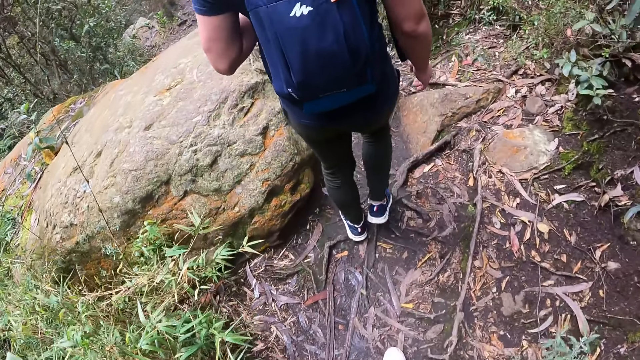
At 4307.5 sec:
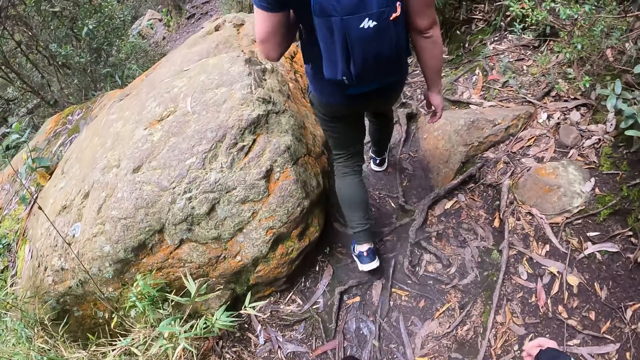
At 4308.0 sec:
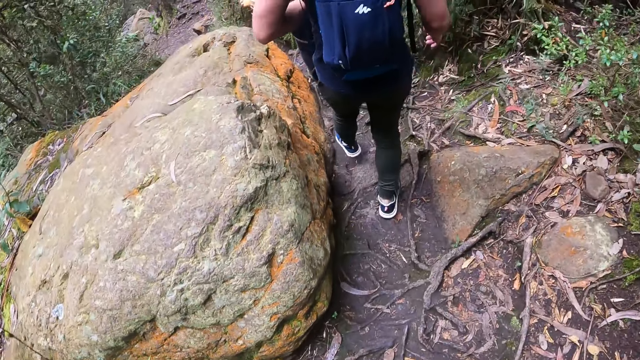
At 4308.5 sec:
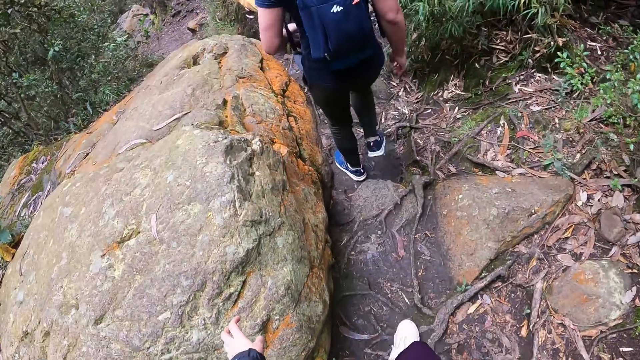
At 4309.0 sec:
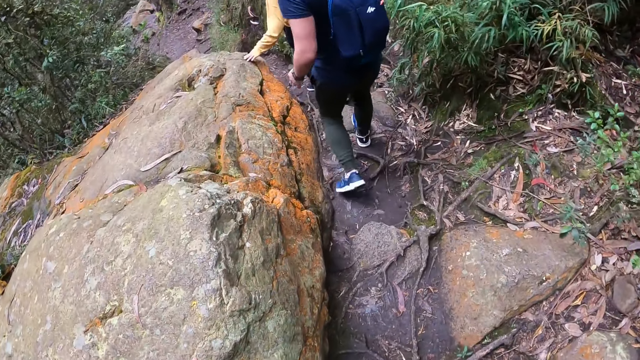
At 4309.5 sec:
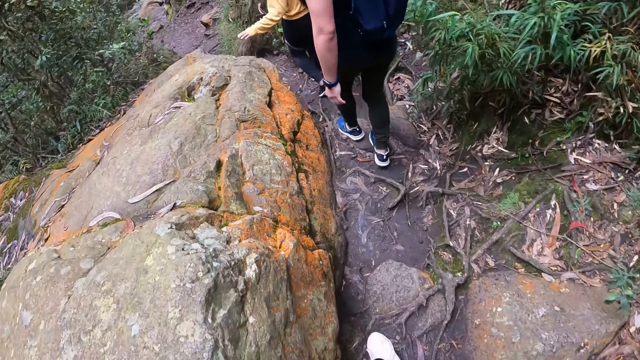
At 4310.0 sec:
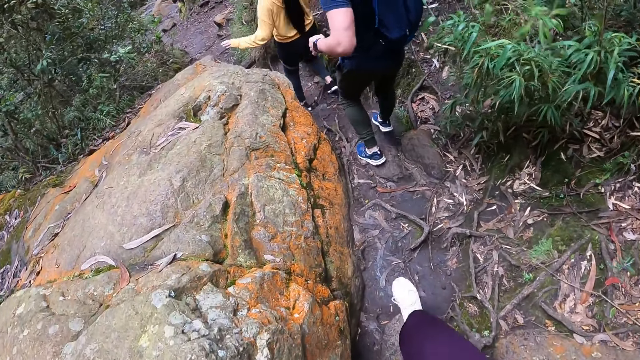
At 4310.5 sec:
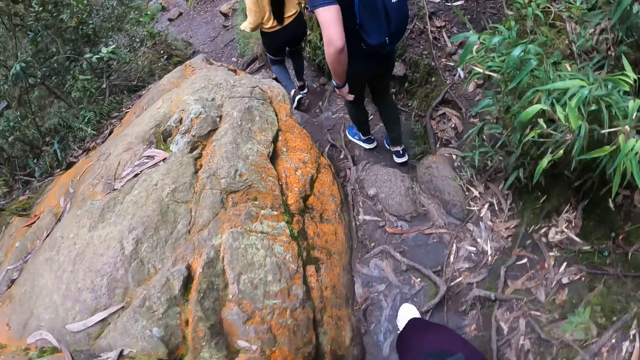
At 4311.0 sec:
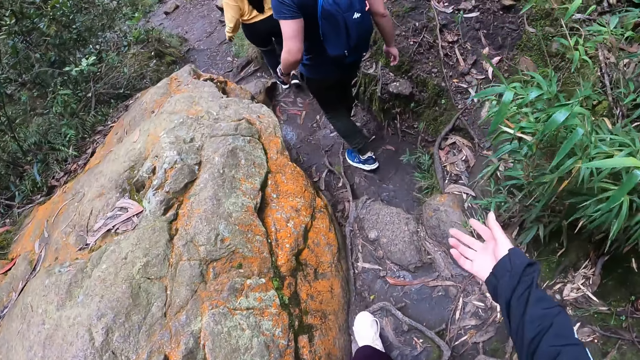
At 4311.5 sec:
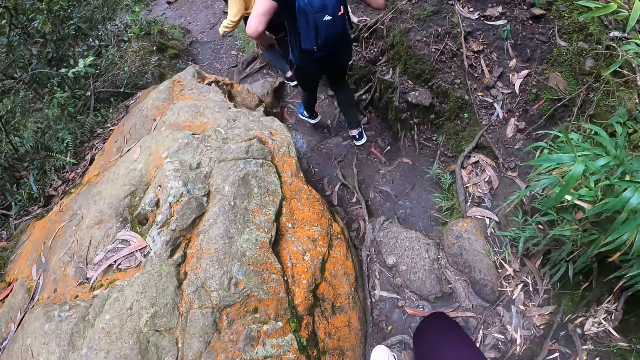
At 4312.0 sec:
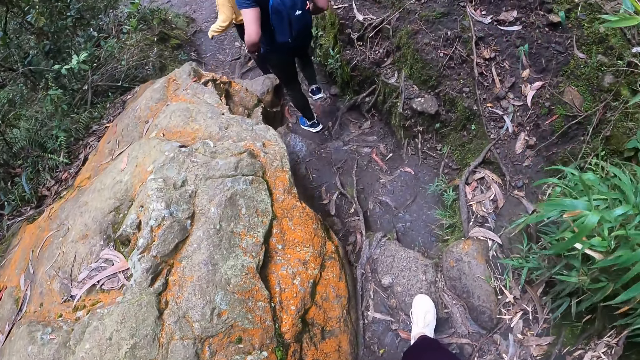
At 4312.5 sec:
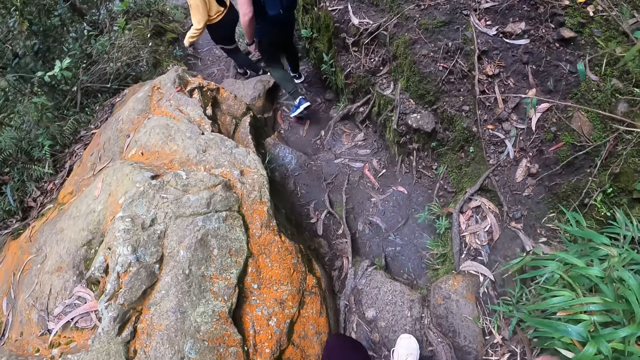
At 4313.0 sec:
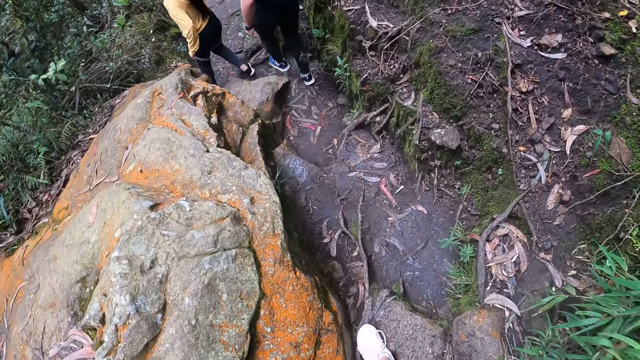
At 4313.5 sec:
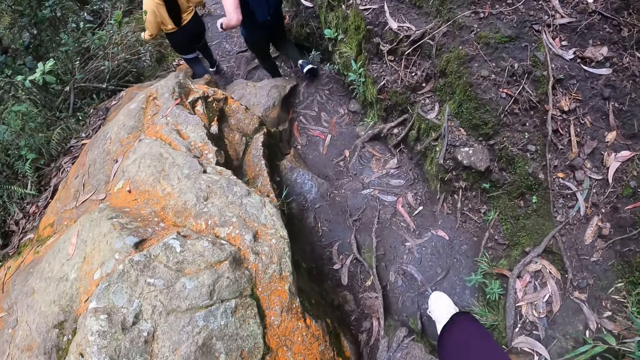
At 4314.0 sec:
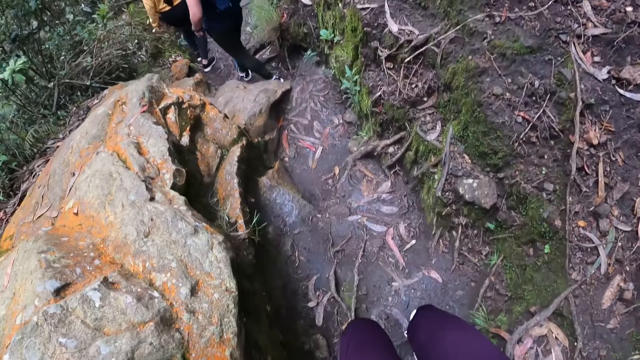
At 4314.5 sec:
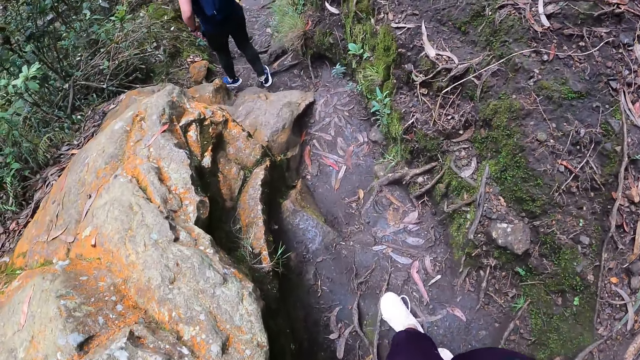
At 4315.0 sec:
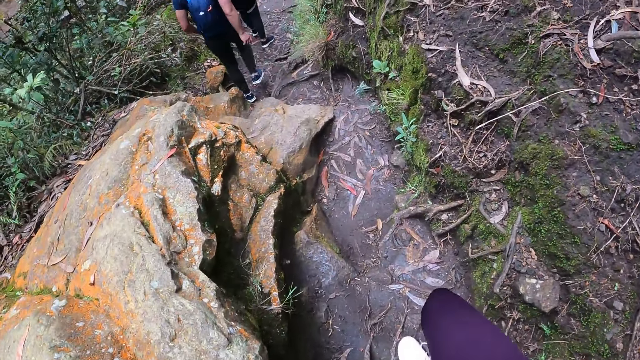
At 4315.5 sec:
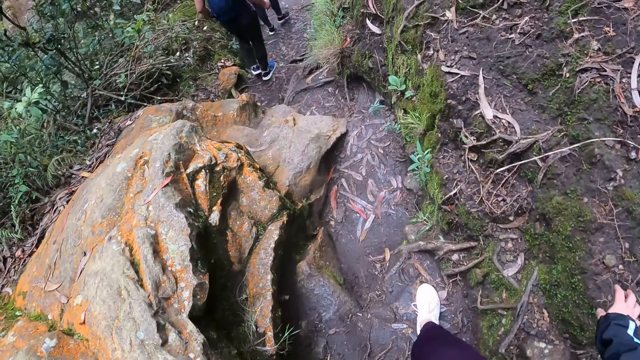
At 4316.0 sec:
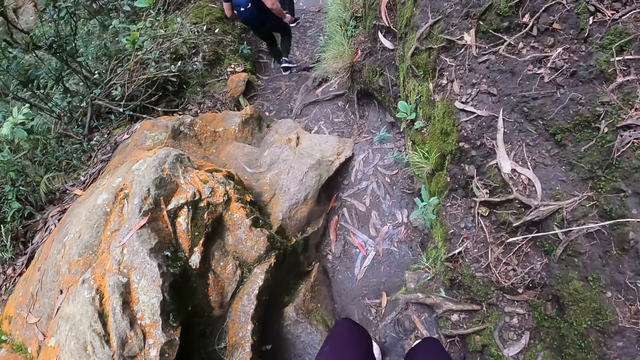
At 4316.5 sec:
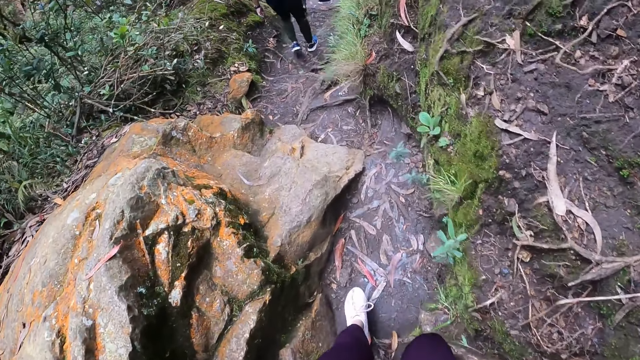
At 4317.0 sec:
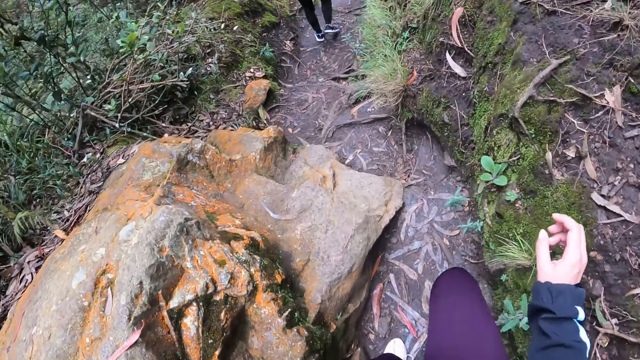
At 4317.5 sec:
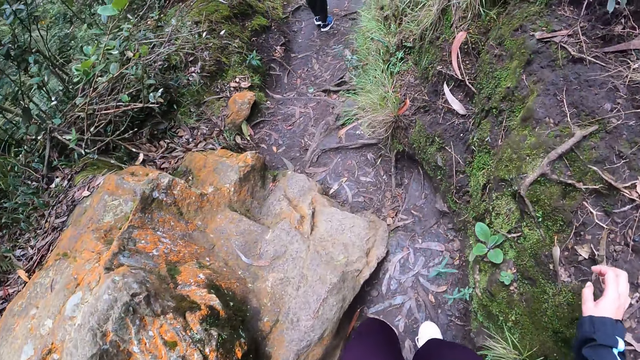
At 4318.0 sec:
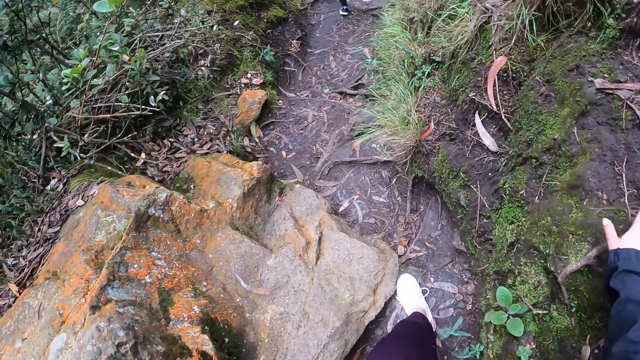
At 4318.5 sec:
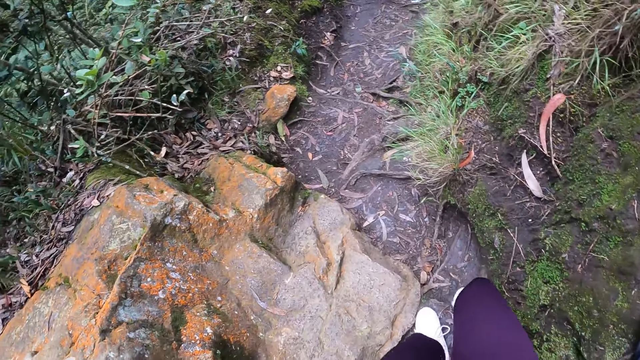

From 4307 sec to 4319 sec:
The woman touches a rock with her left hand.

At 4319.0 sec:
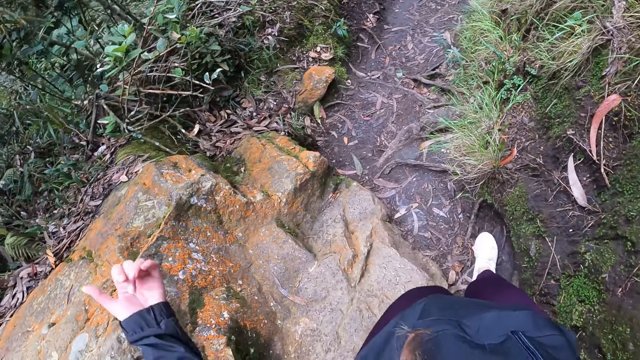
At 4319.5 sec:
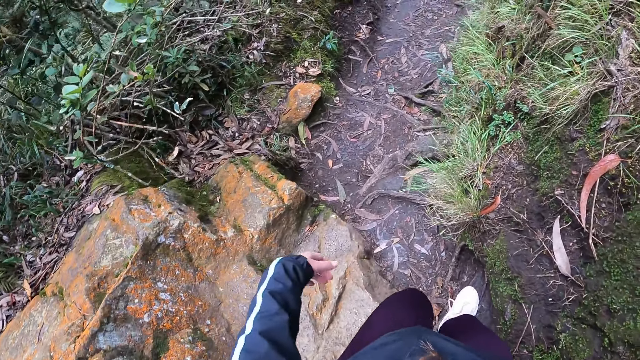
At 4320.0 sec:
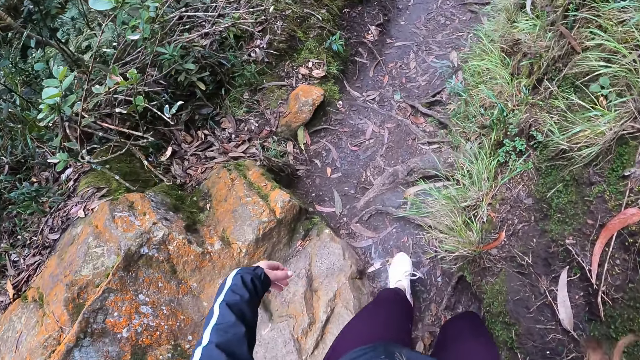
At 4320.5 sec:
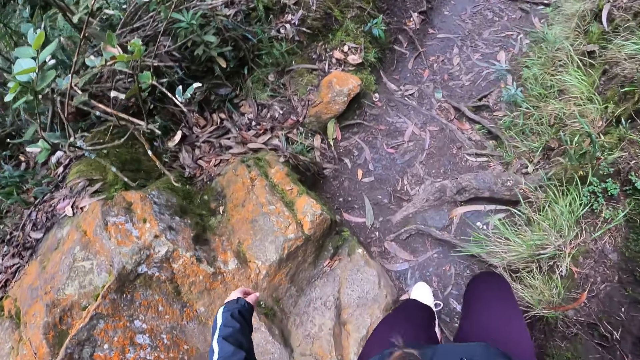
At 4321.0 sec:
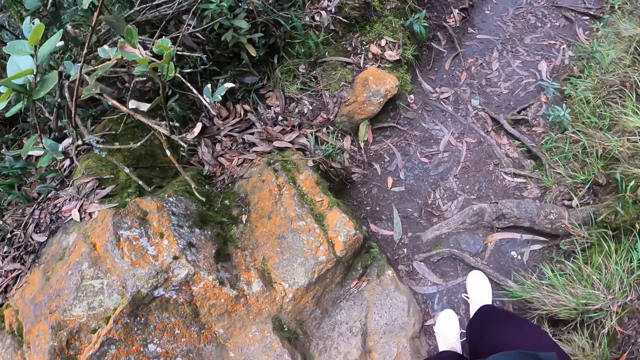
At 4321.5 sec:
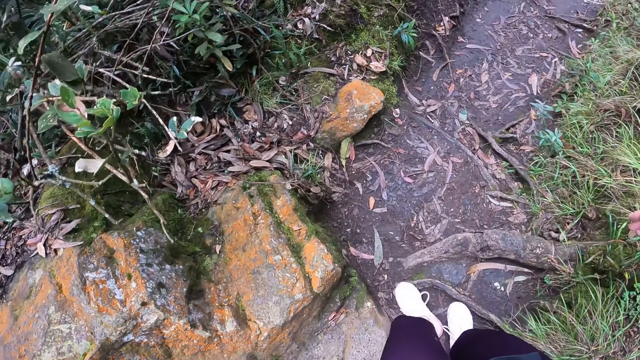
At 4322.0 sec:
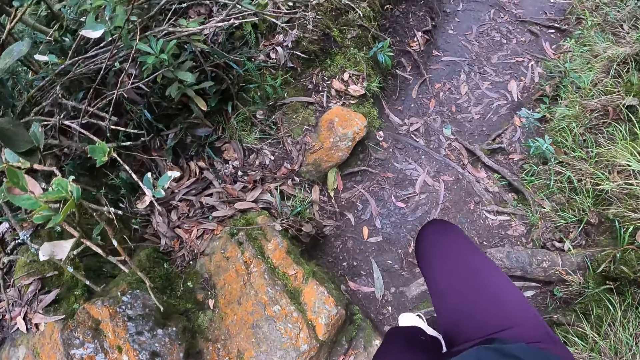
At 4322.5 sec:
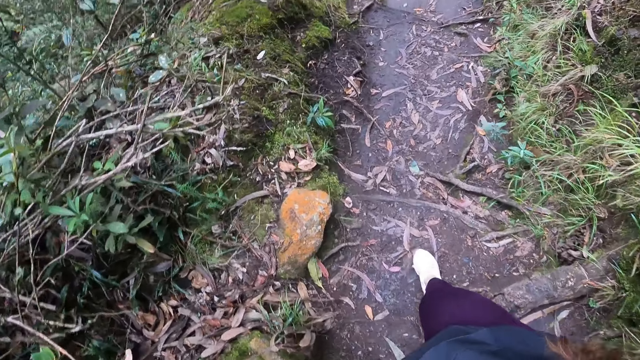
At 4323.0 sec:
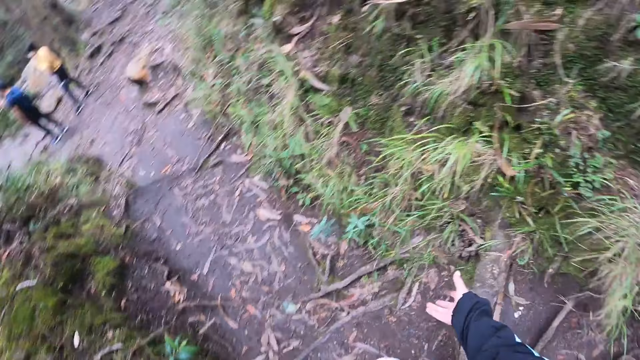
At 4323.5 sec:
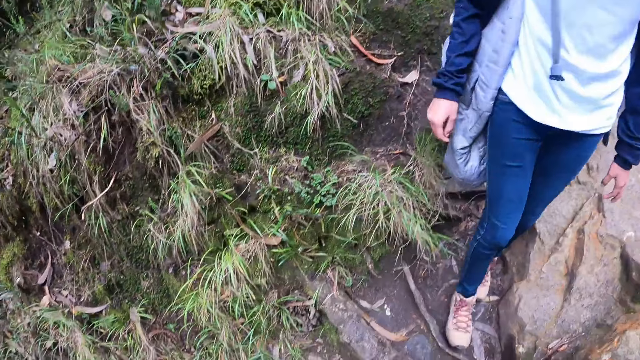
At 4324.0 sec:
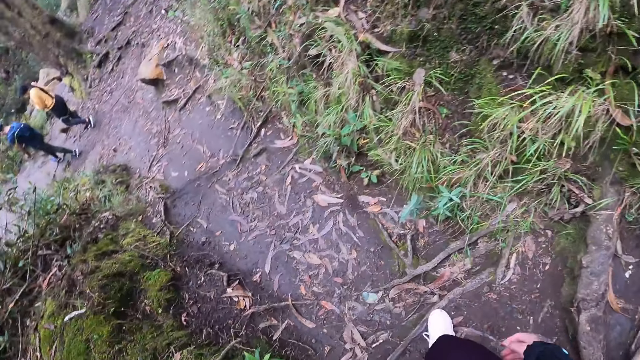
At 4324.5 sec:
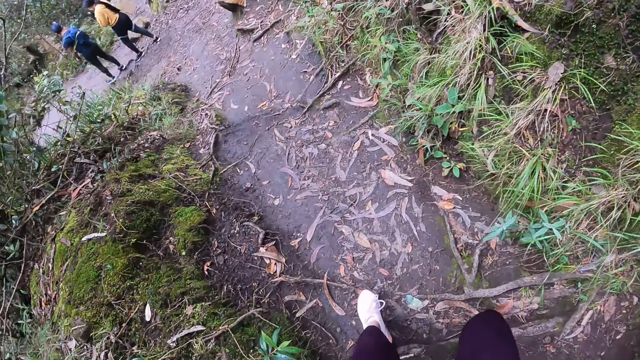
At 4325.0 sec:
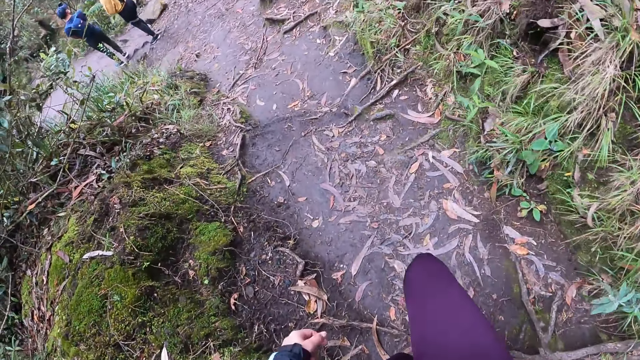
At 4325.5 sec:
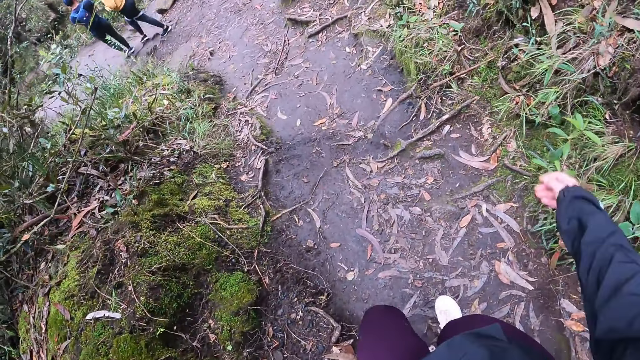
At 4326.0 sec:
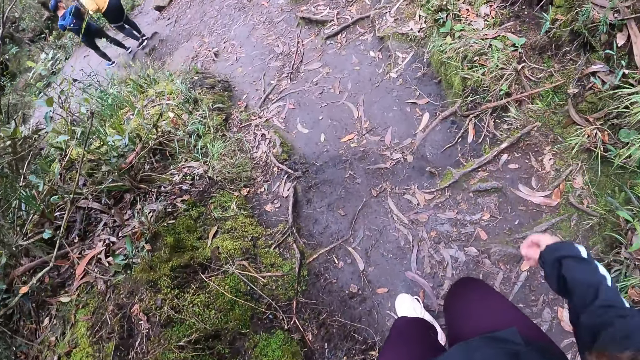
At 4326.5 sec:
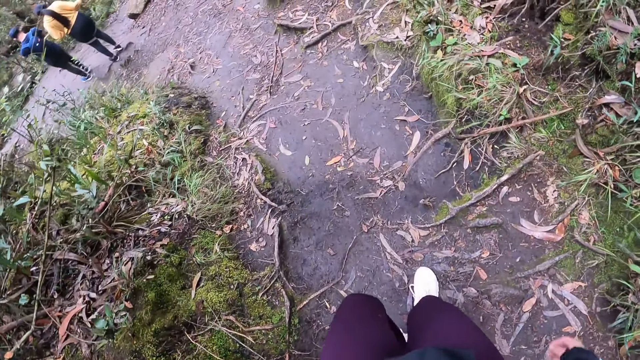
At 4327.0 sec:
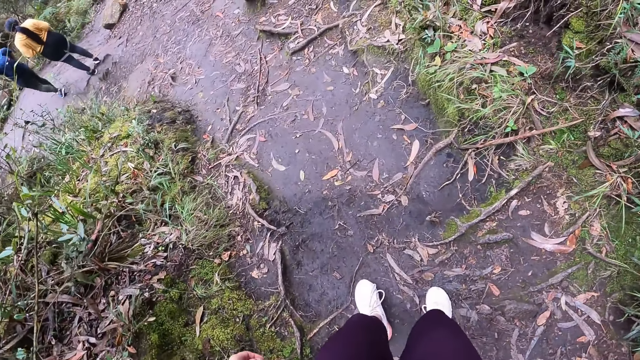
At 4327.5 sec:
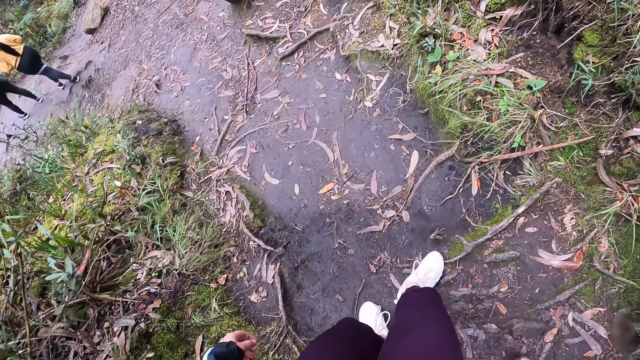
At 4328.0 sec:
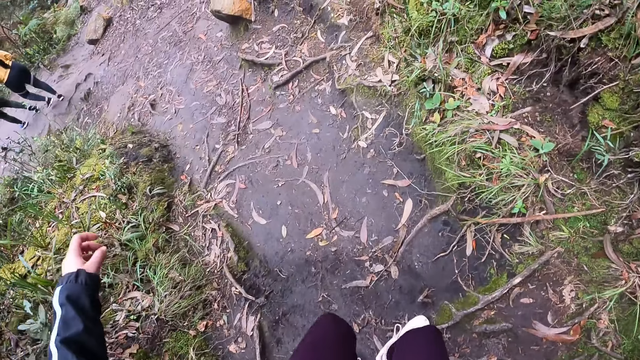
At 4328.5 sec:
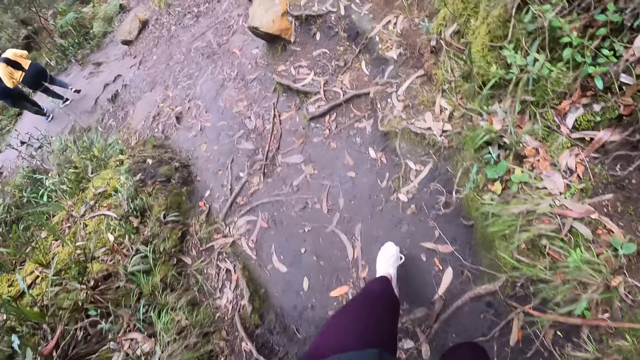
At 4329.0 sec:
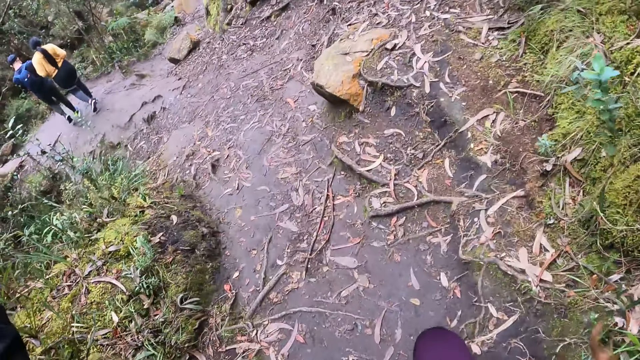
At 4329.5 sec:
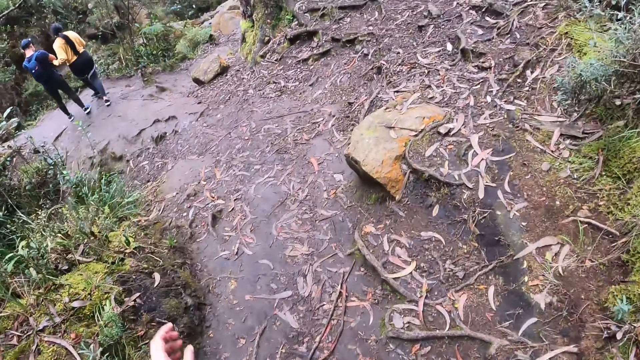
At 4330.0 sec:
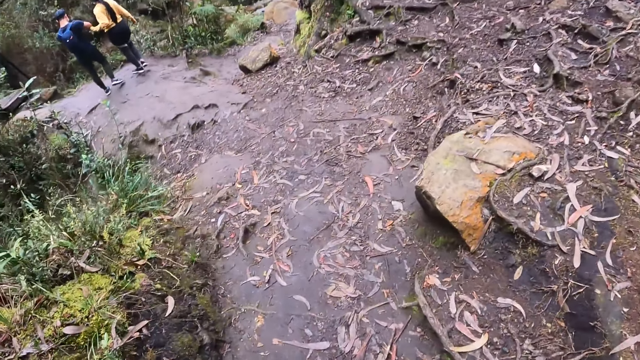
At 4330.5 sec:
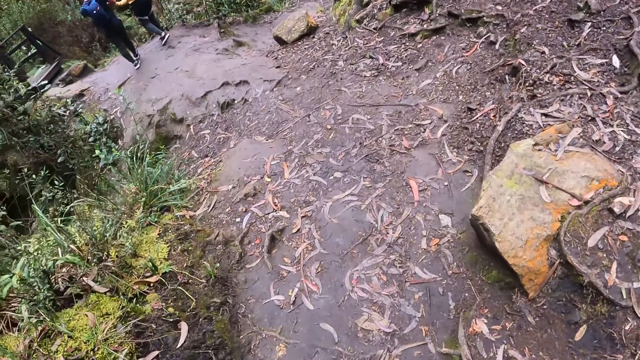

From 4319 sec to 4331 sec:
A woman walks on the dirty path. The camera wearer walks on the dirty path.
